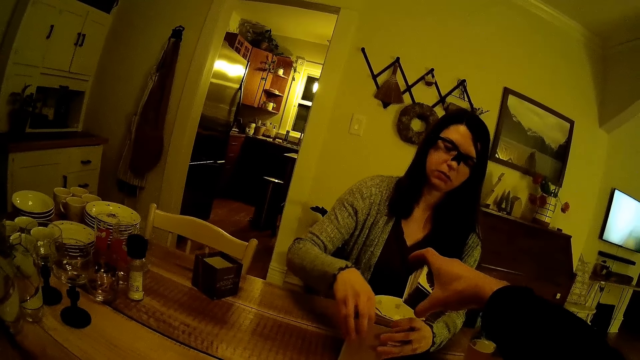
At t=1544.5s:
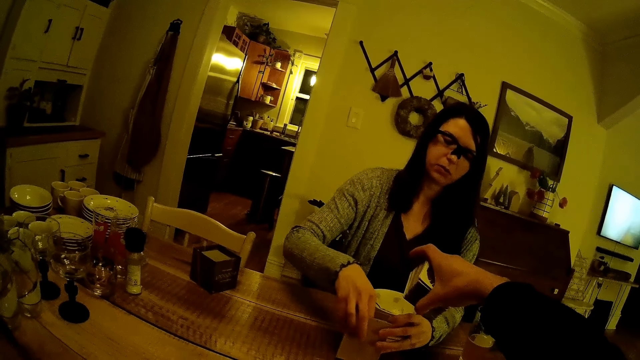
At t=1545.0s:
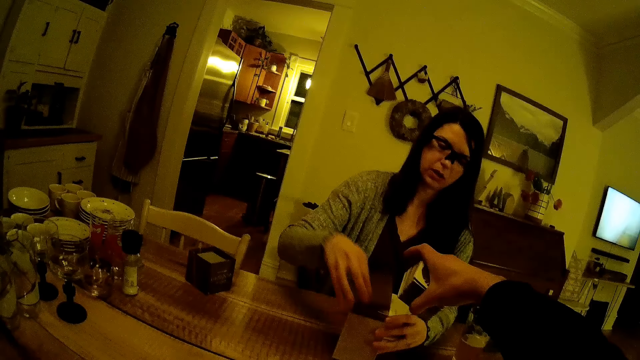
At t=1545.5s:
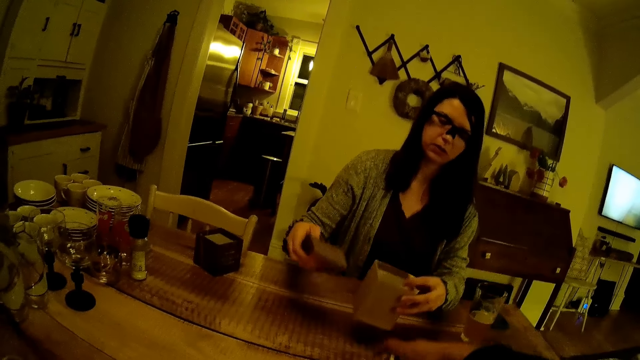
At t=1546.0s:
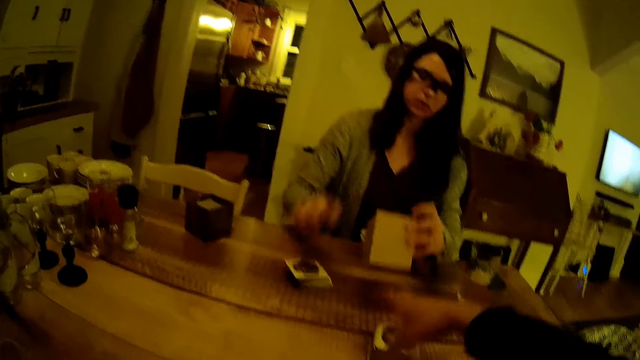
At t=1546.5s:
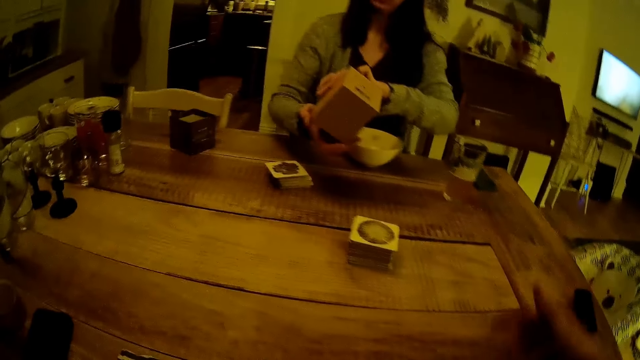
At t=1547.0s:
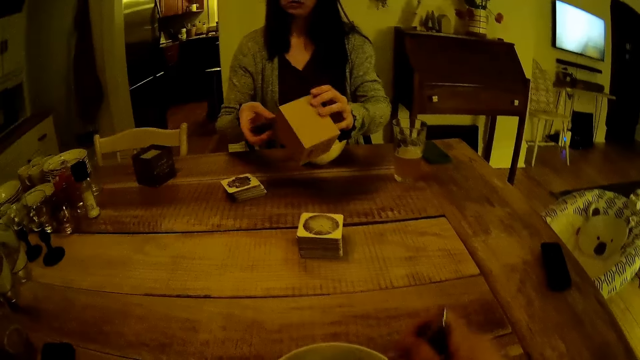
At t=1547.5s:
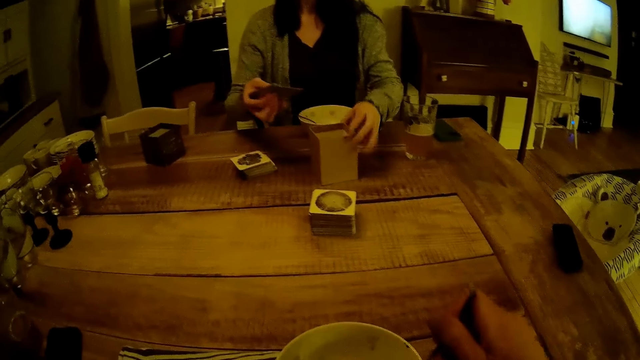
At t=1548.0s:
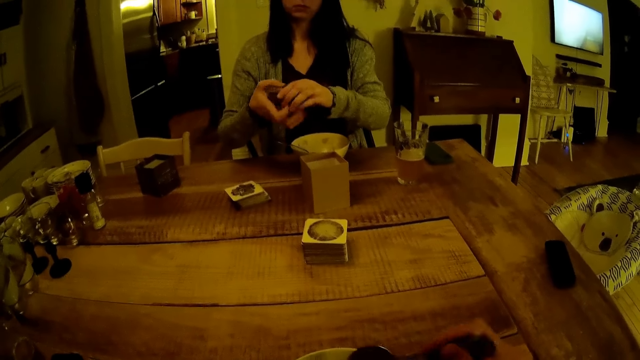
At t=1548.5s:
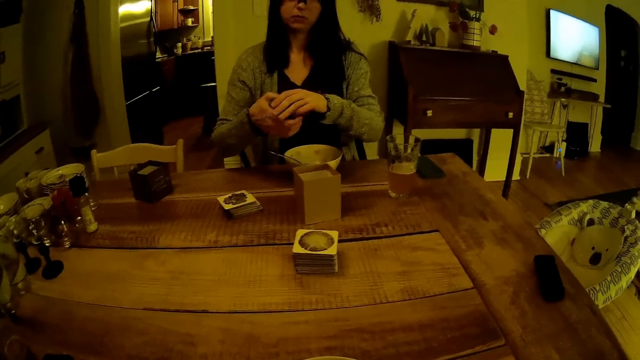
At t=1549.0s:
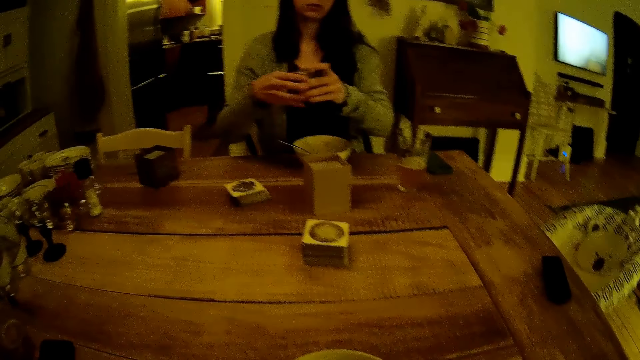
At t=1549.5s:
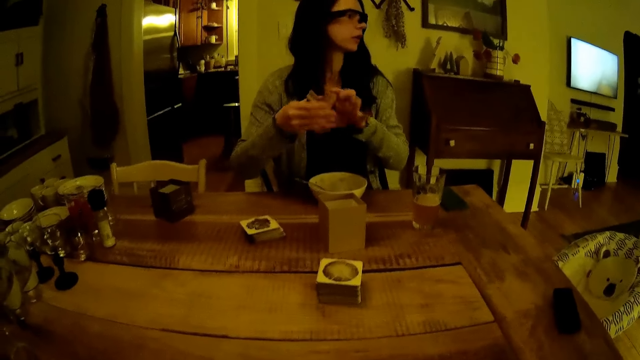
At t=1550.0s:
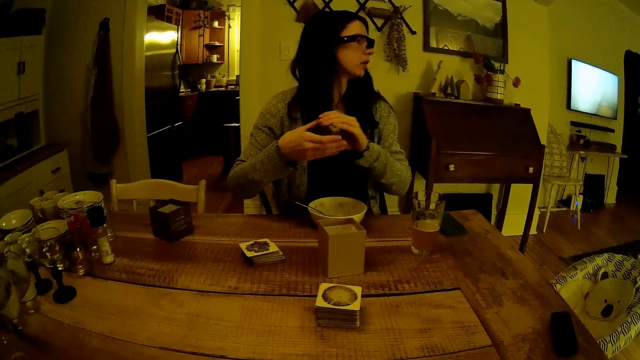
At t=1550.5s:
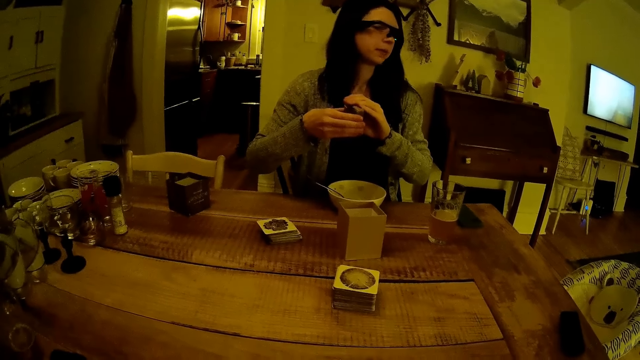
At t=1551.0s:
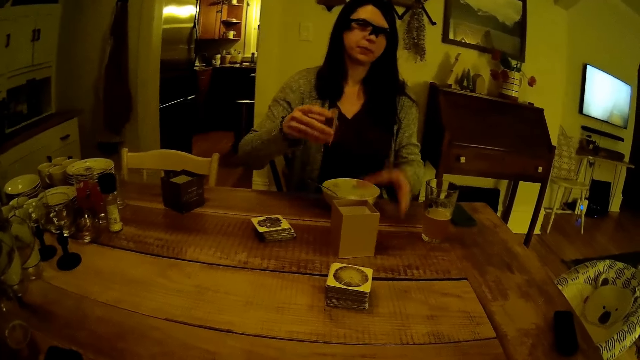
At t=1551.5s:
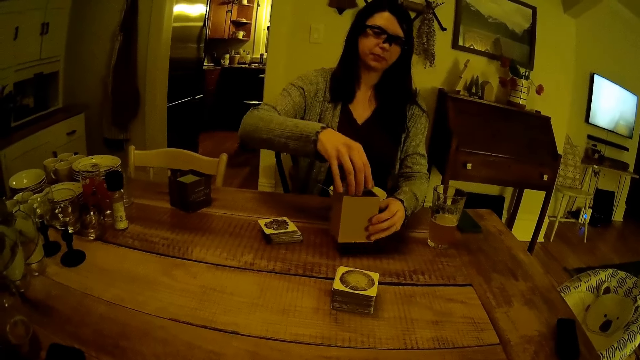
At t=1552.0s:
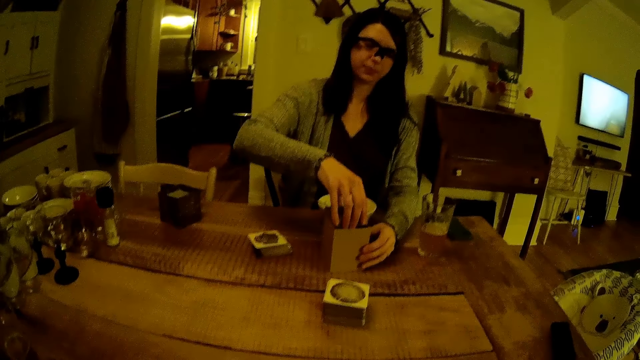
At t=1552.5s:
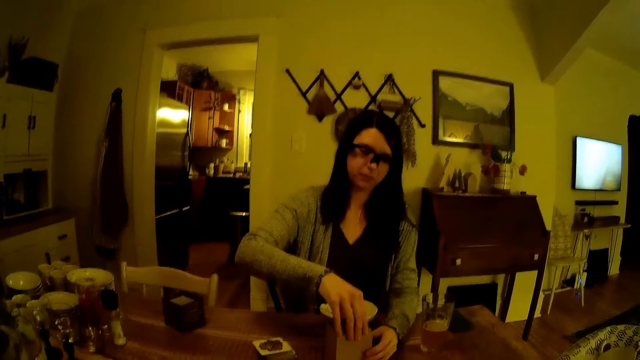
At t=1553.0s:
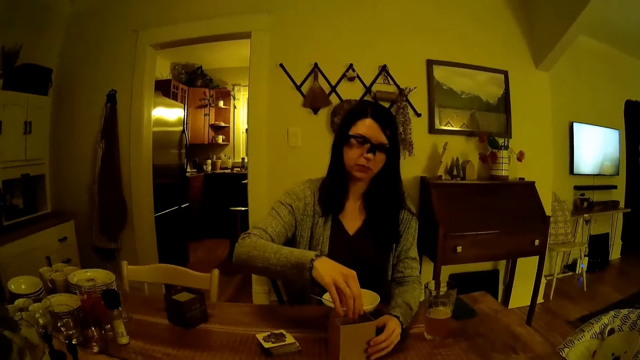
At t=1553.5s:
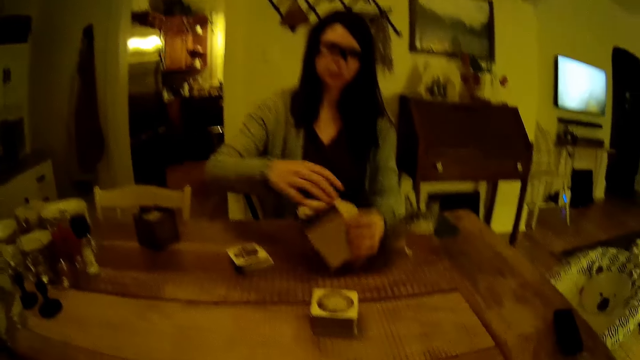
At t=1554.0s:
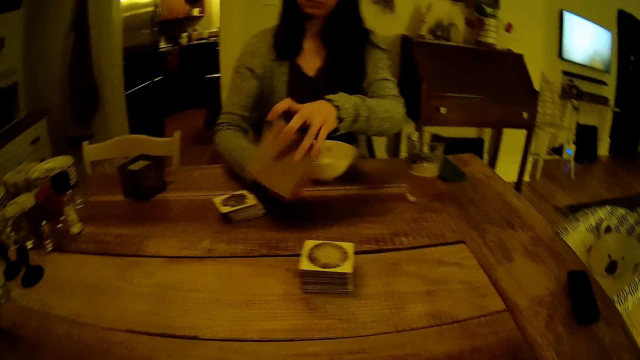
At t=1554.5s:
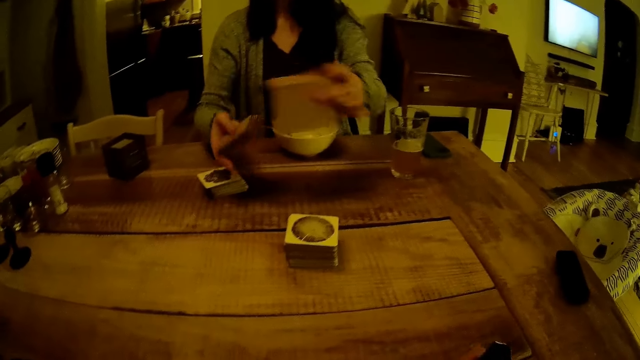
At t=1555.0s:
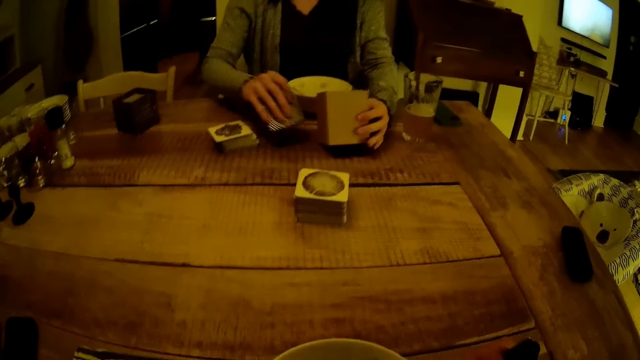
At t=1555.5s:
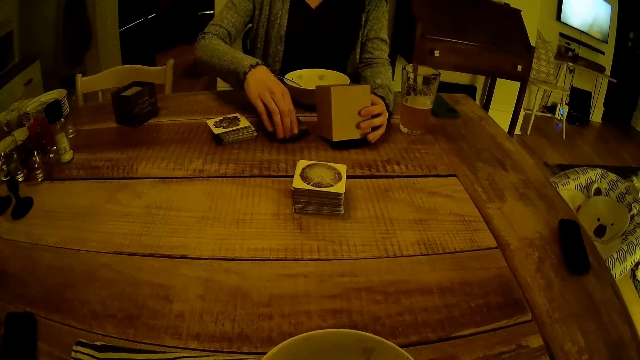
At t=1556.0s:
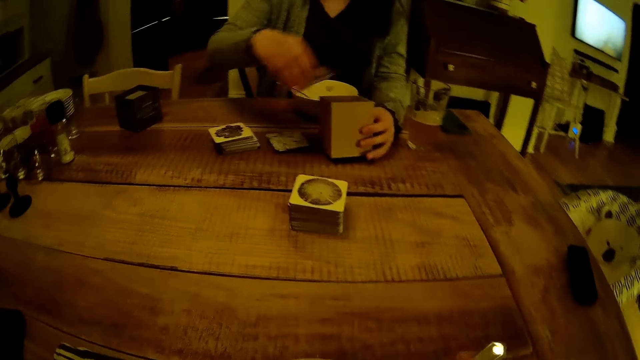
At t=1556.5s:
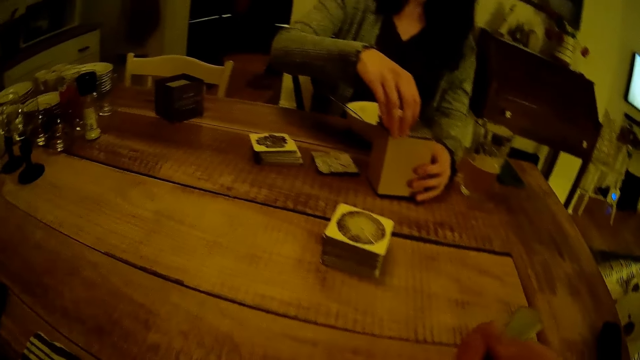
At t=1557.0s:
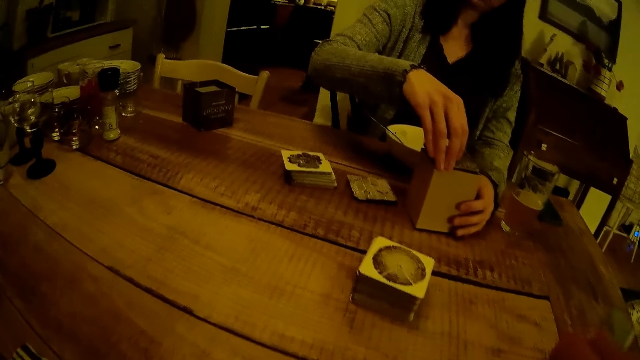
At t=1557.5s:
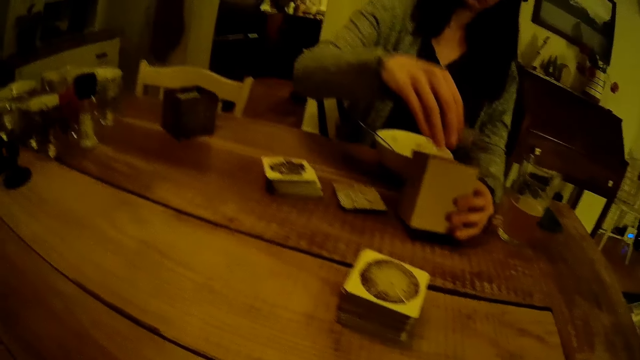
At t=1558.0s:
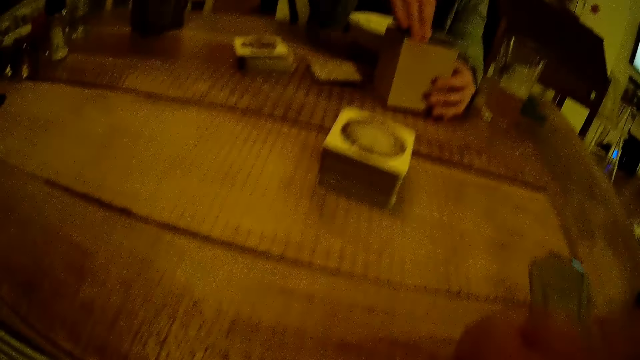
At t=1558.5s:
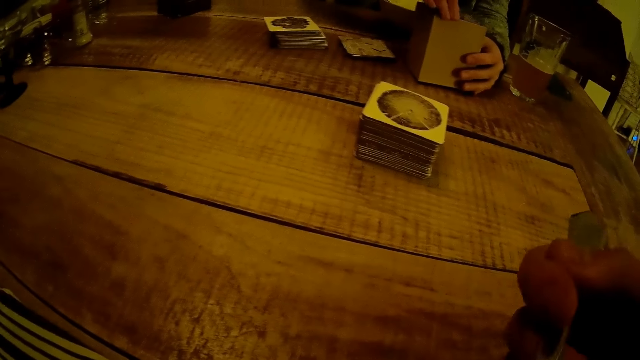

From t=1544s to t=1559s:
The woman brings out the stack of game cards from inside the wooden box with her right hand and drops the stack of game cards on the table with her right hand. The camera wearer drops the stack of game cards in his right hand on the table. The woman pours out the game cards in the wooden box on her right hand with her left hand. The woman drops the wooden box on the table with her left hand. The woman holds the stack of game cards with both her hands. The woman arranges the cards. The woman drops the stack of game cards into the wooden box with her right hand. The woman pours out the game cards in the wooden box on her right hand with her left hand. The woman drops the stack of game cards on the table with her right hand. The woman picks up some game cards from the table with her right hand. The woman drops the stack of game cards into the wooden box with her right hand.

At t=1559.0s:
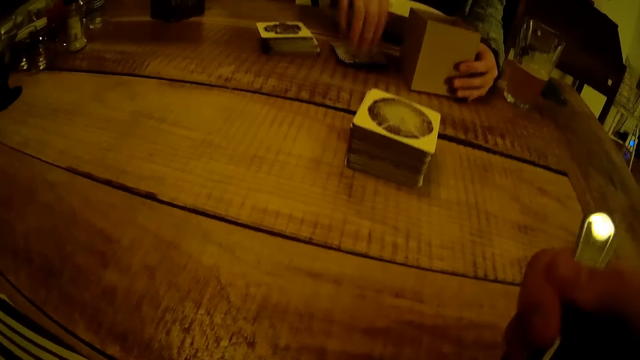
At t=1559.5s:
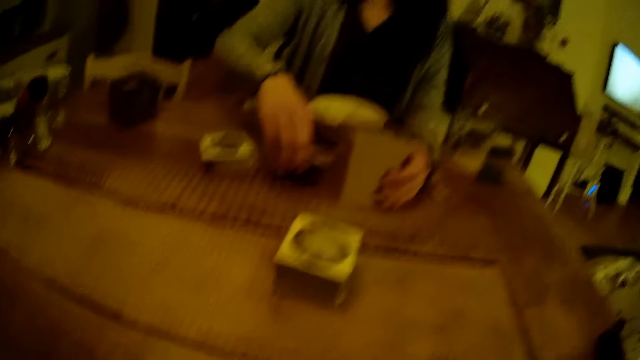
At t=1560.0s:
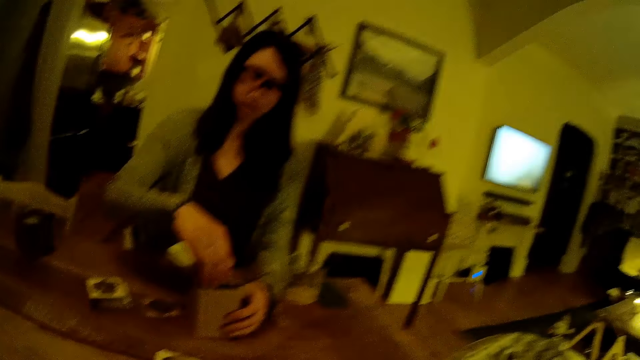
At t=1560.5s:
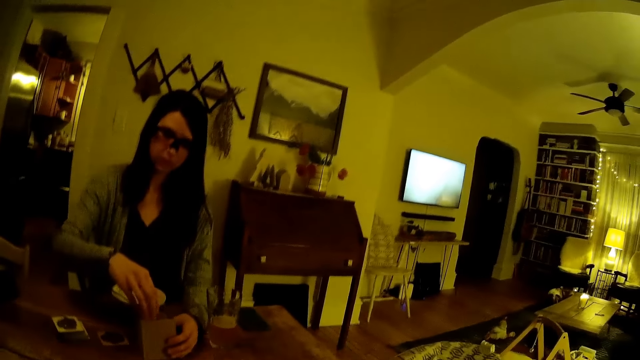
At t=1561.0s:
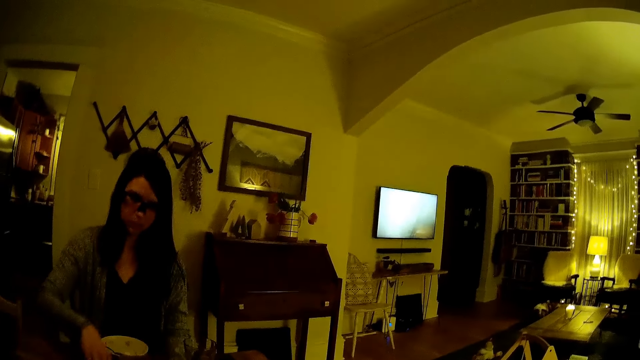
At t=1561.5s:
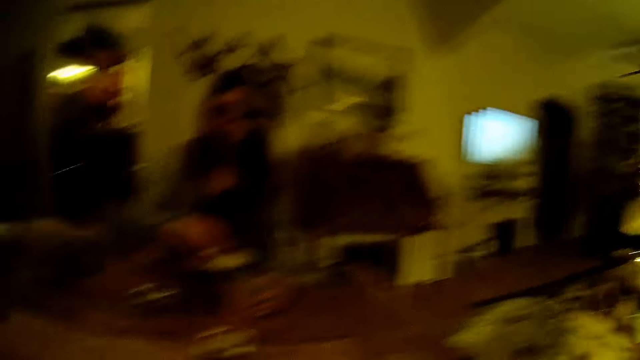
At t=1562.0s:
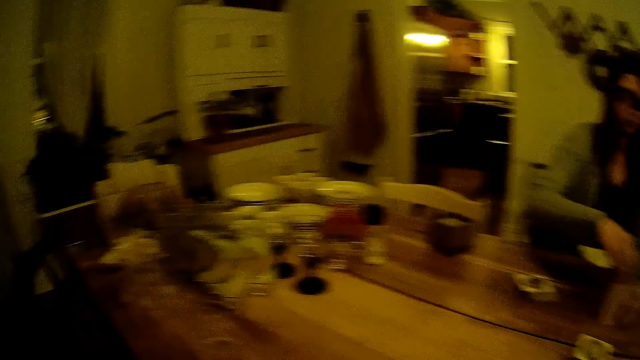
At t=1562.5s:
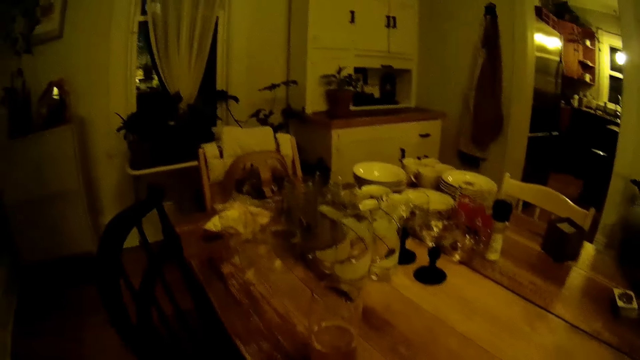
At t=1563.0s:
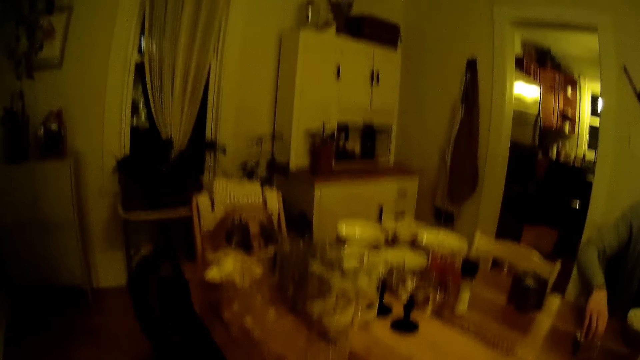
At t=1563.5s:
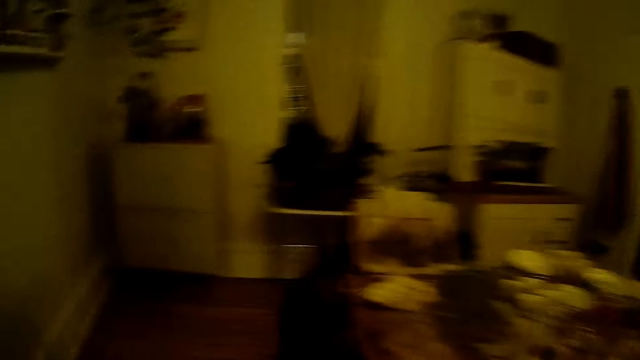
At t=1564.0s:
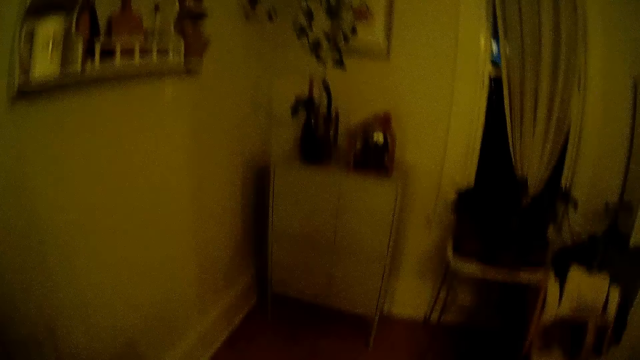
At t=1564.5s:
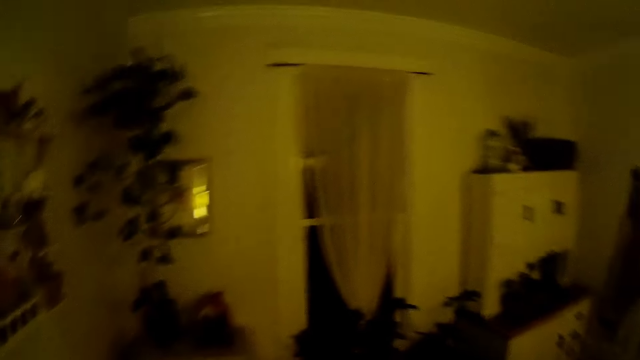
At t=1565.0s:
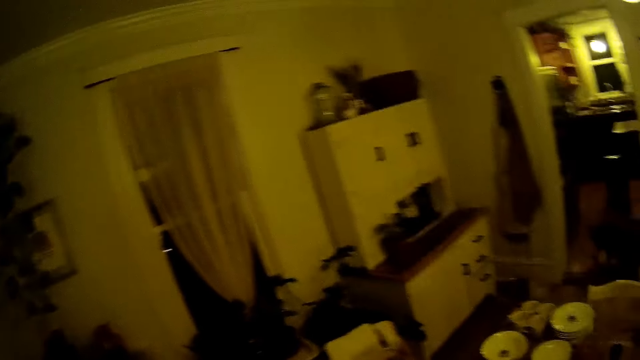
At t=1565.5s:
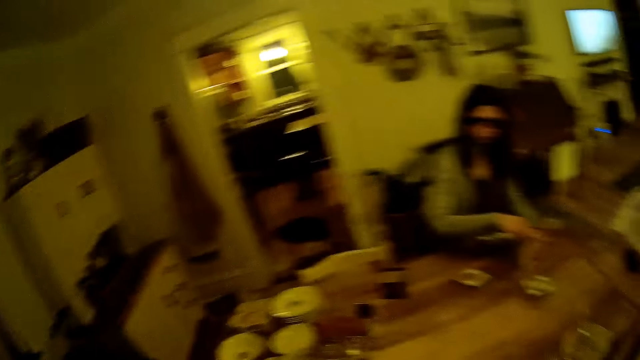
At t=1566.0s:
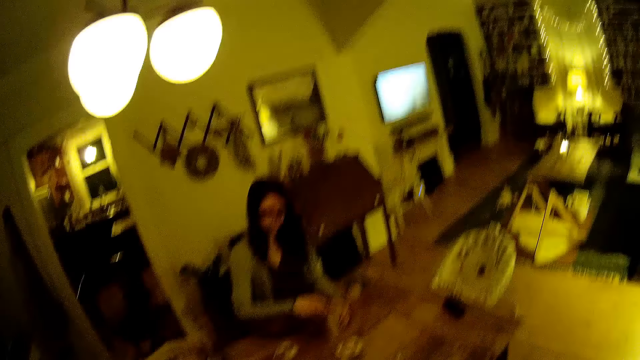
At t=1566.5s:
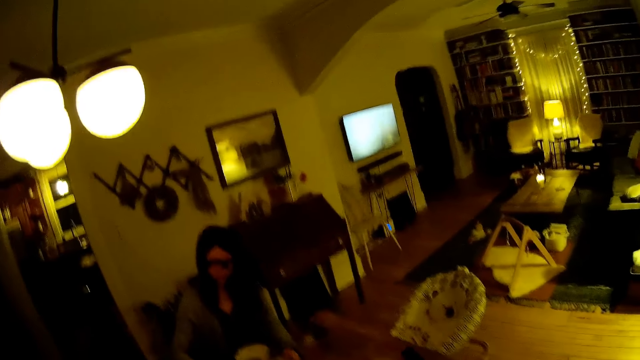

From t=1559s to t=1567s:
The camera wearer walks around.
